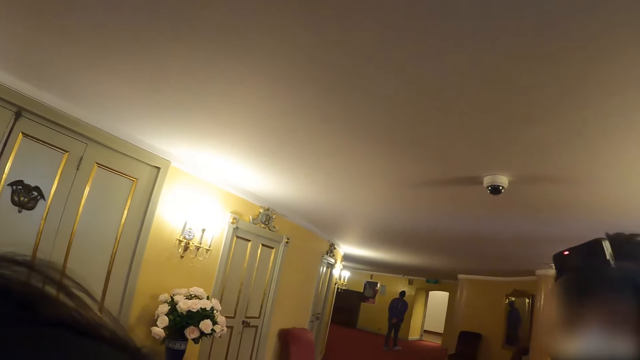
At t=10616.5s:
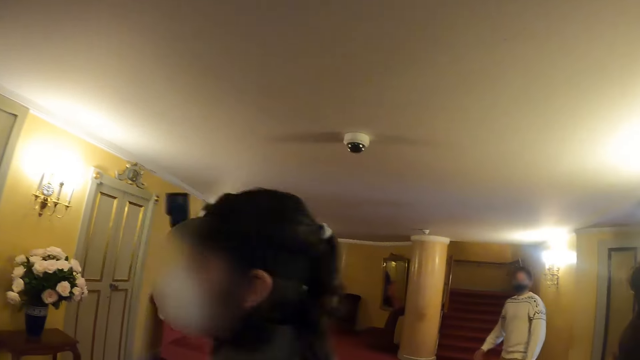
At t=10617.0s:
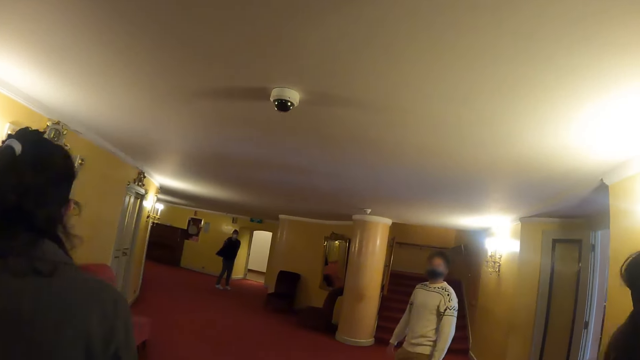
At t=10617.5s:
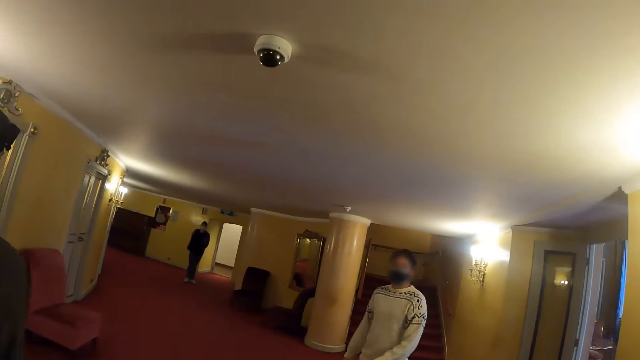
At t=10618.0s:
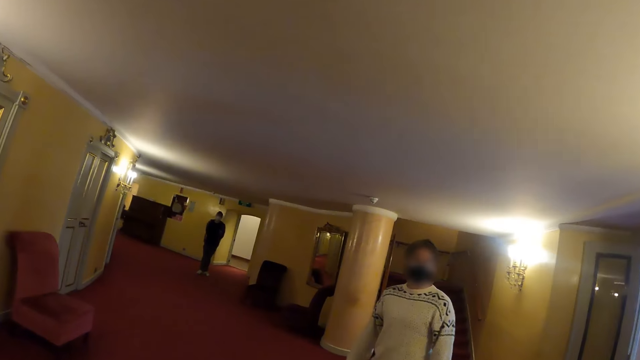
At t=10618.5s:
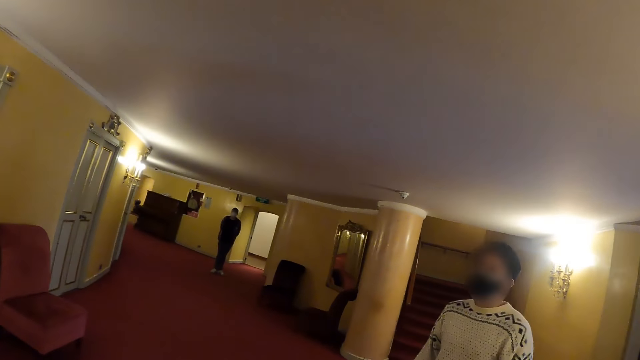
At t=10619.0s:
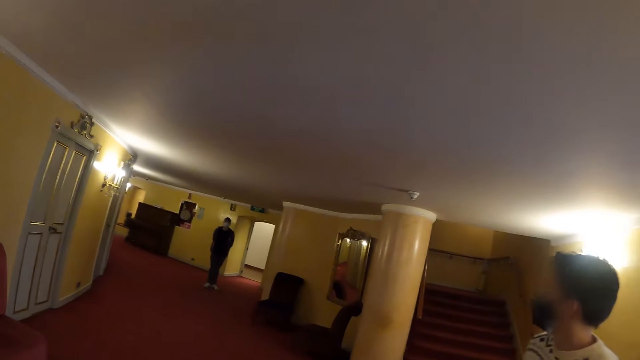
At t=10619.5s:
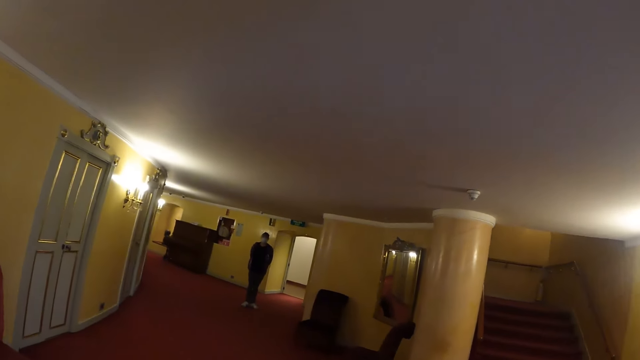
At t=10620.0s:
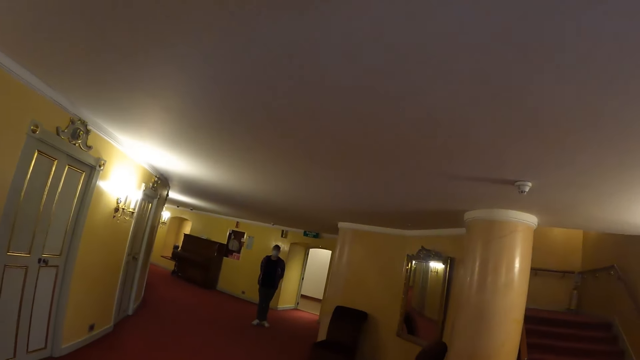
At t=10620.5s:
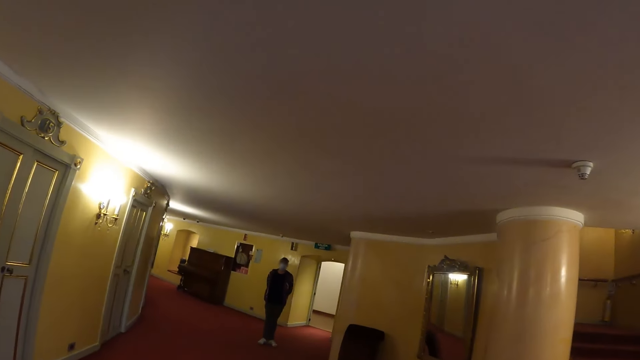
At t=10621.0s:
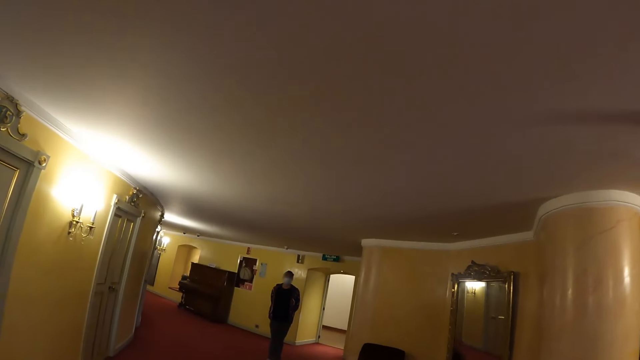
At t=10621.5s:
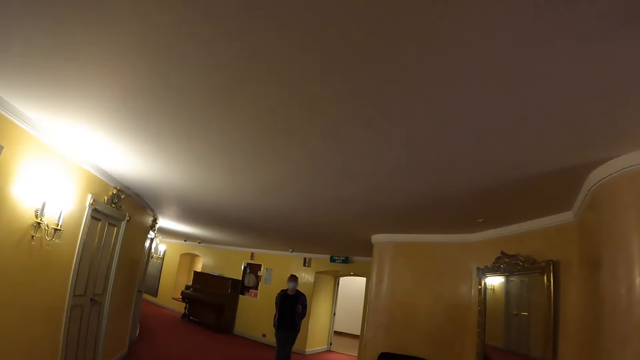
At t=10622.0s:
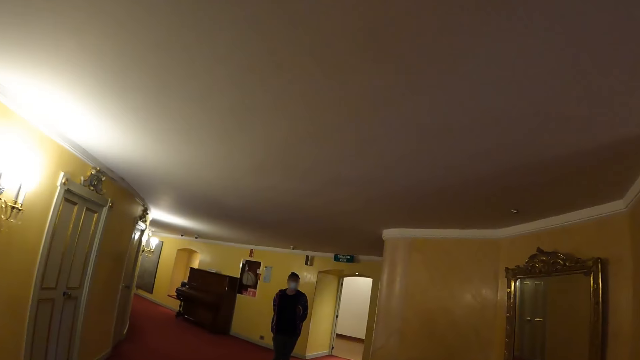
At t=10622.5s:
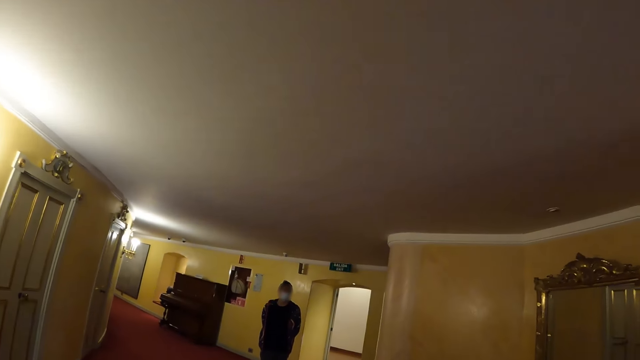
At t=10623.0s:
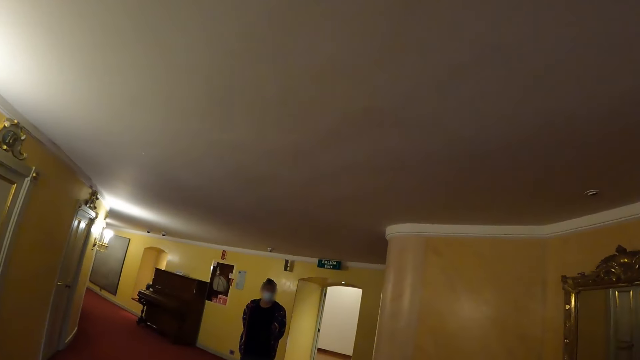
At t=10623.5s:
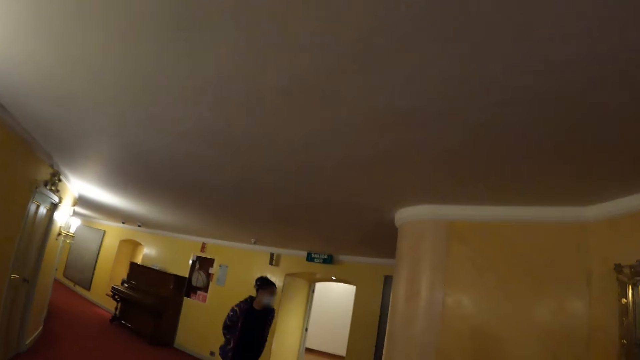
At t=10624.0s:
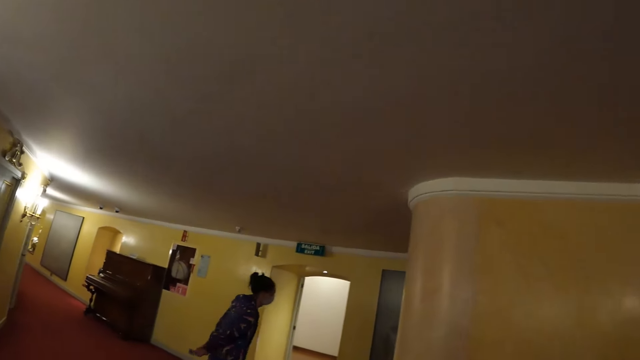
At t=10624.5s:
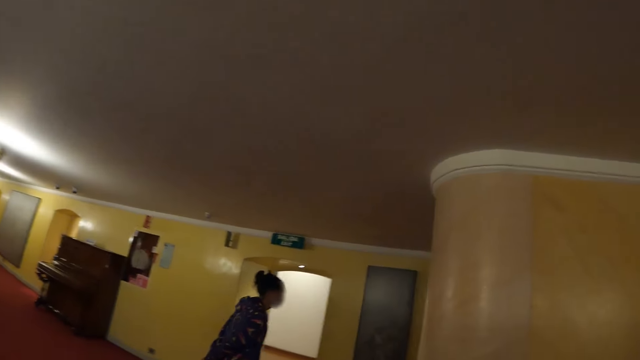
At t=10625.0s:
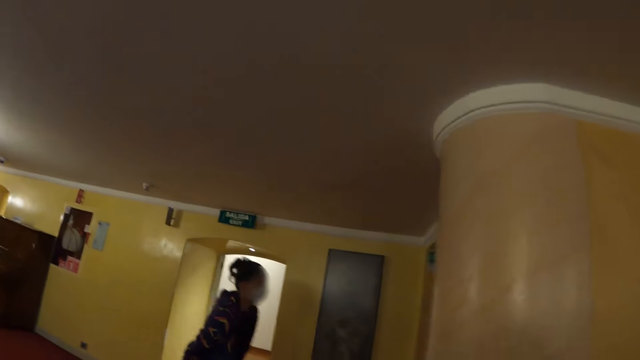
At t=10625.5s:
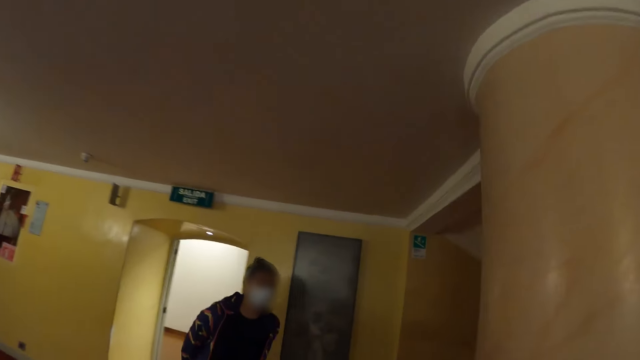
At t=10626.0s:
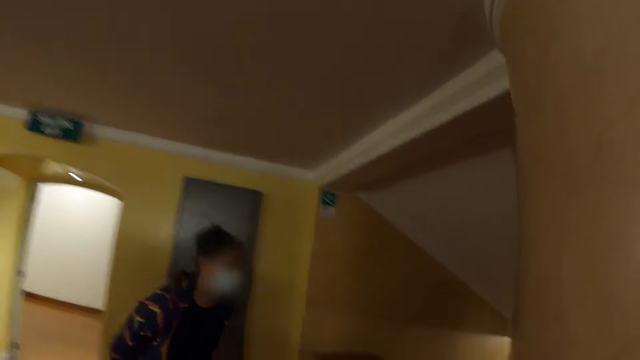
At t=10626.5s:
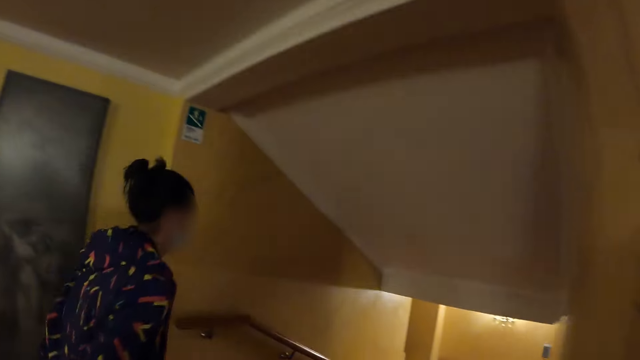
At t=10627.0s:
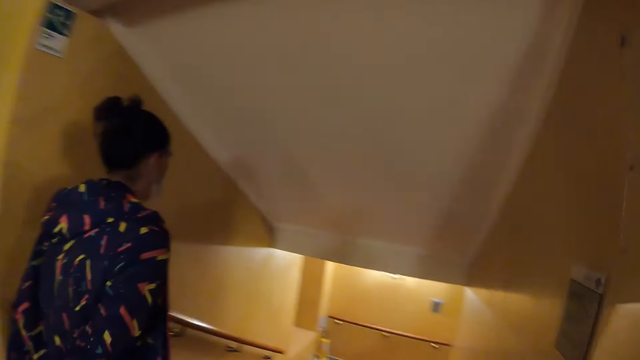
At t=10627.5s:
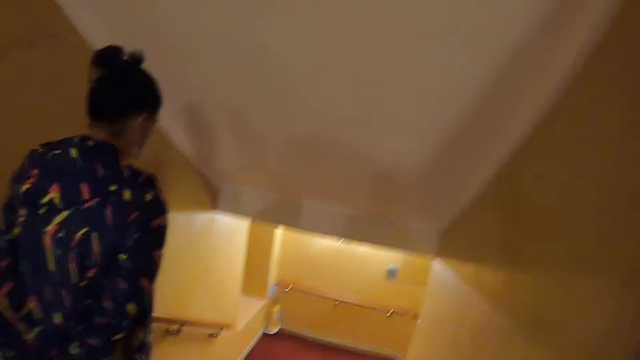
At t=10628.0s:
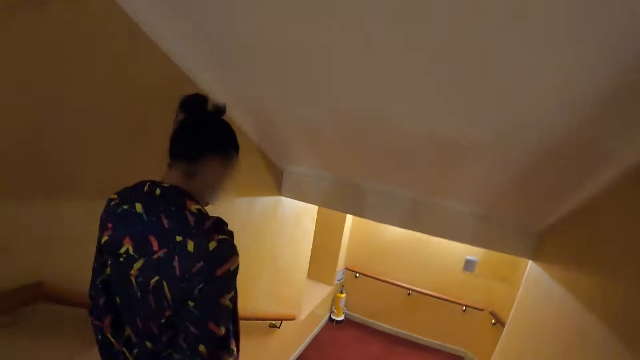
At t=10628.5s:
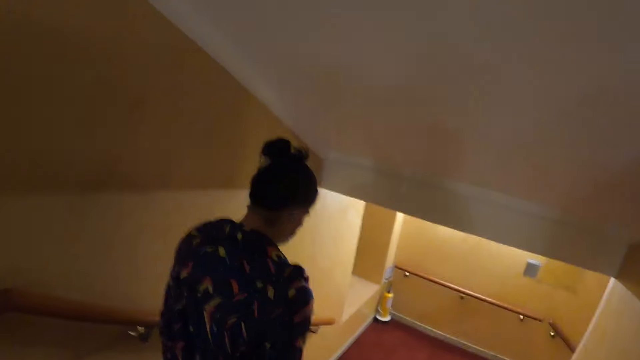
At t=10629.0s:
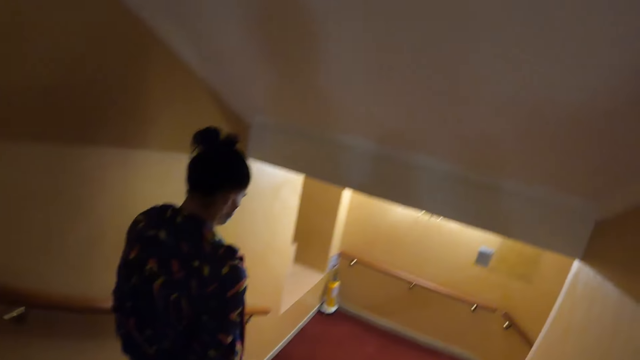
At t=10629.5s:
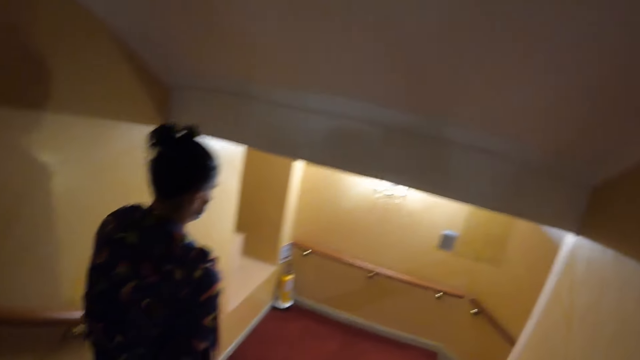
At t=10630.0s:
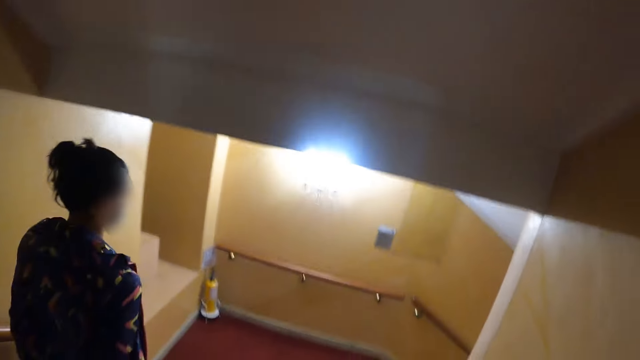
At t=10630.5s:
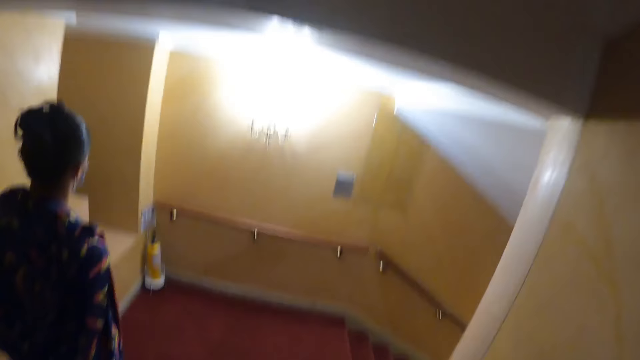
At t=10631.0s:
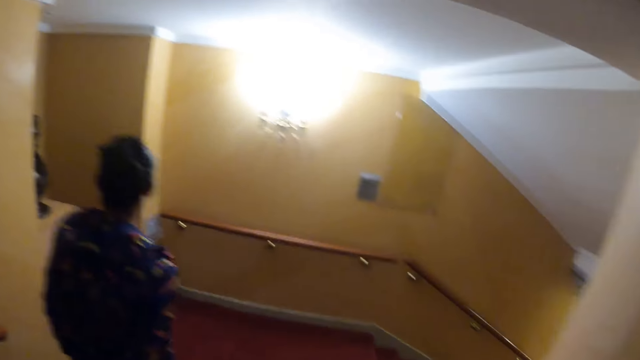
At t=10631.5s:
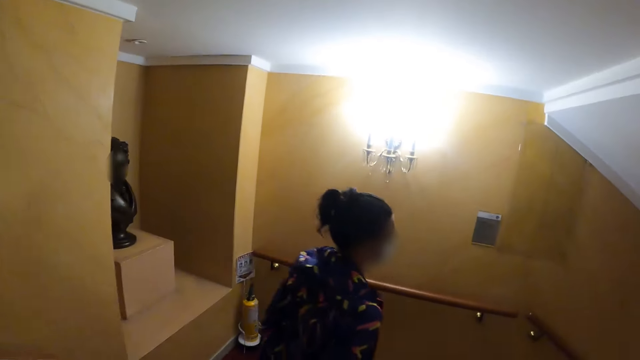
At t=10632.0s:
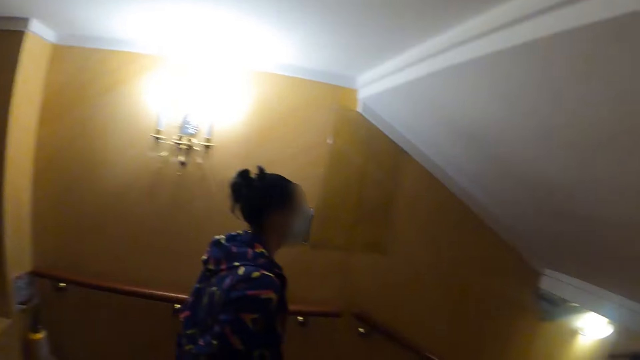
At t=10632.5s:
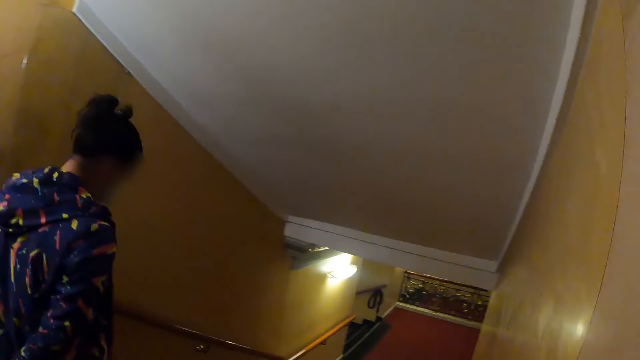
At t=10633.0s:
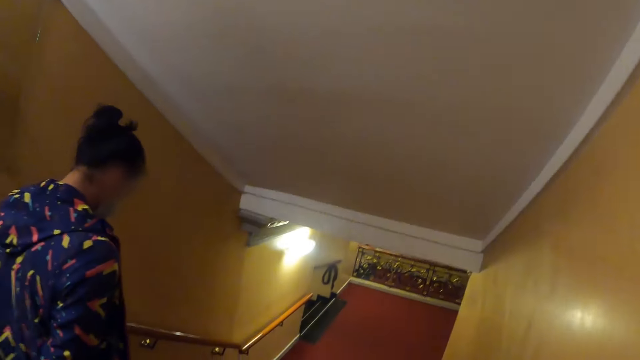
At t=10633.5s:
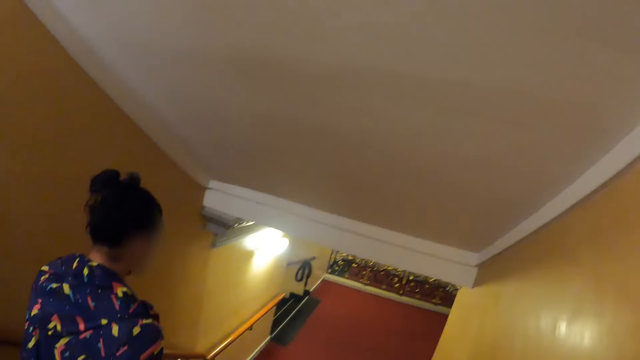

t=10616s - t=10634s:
The camera wearer walks. They climb down the stairs.
